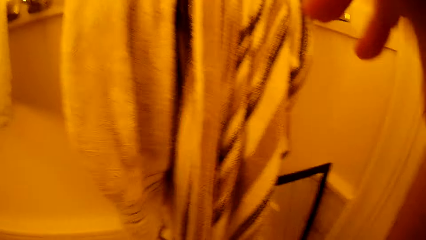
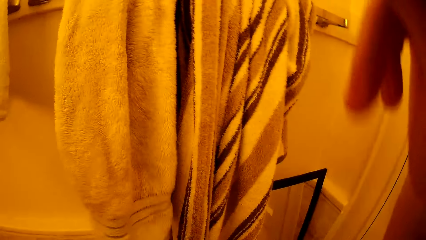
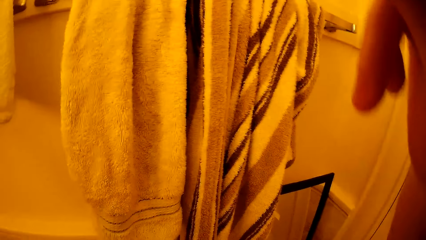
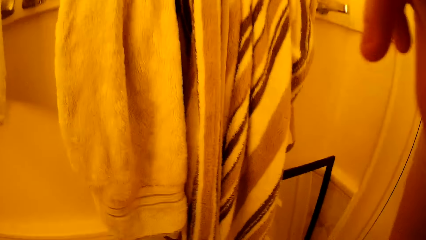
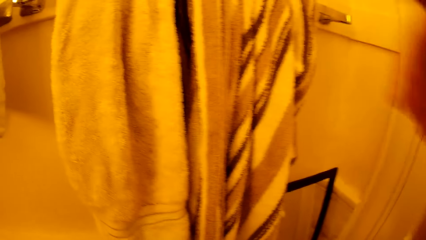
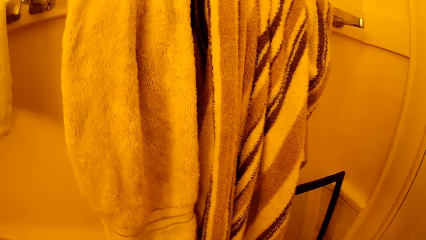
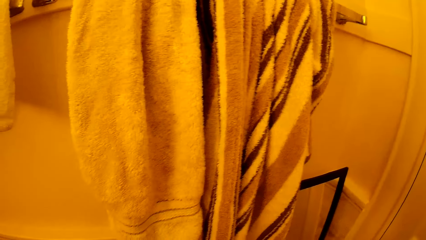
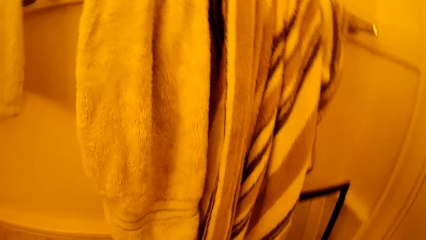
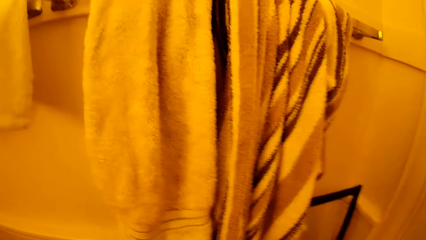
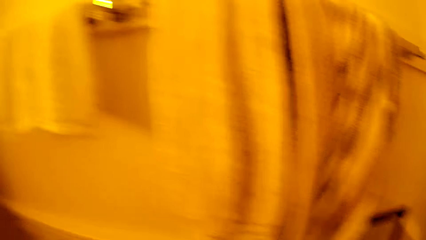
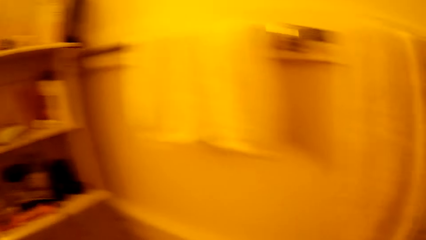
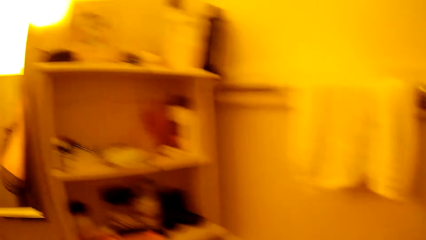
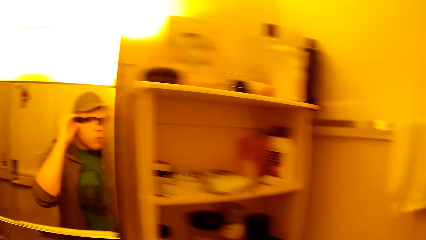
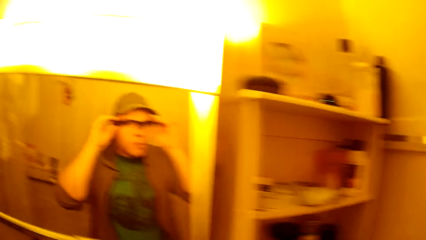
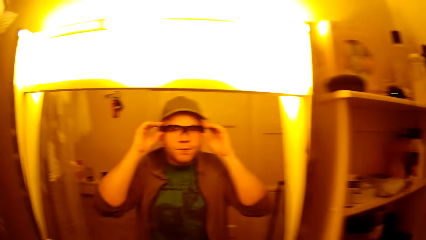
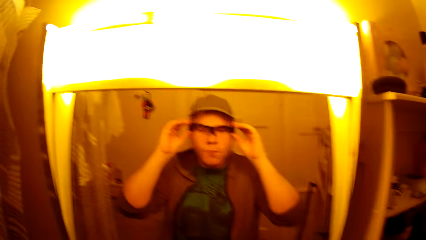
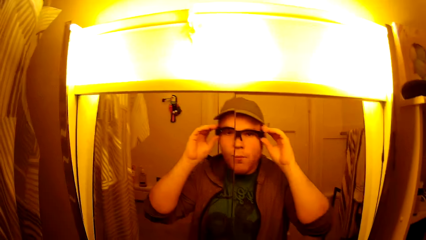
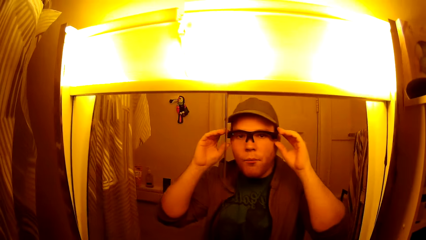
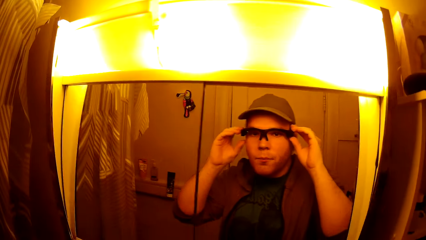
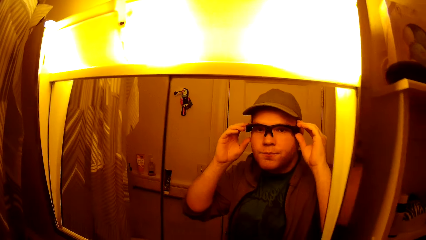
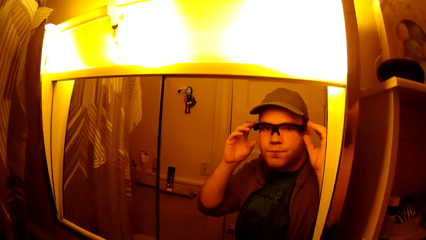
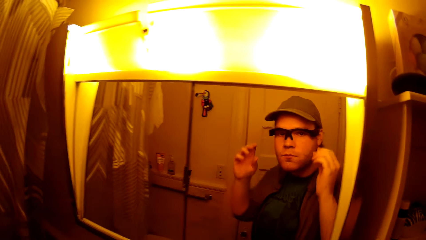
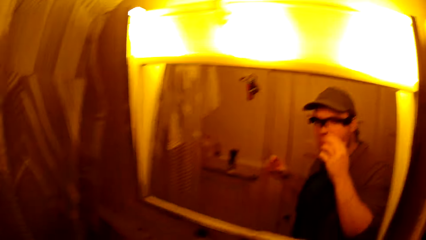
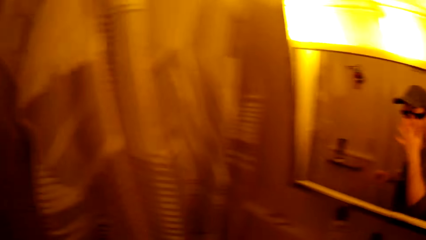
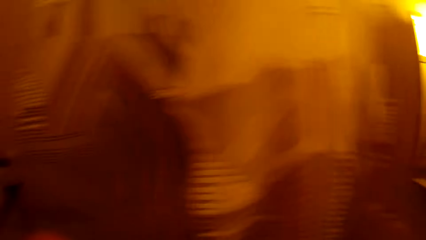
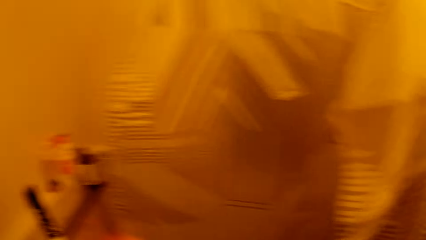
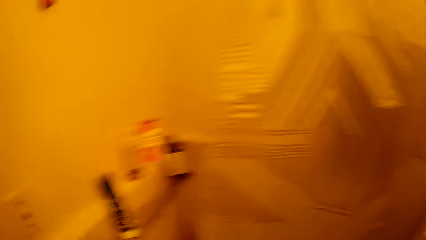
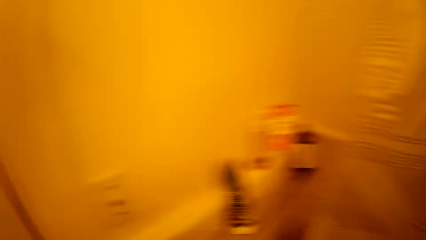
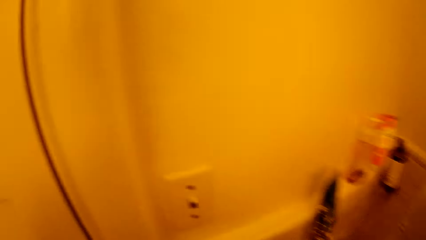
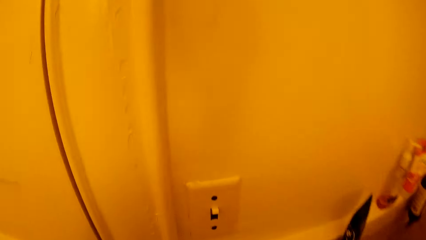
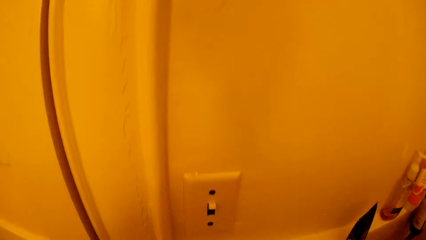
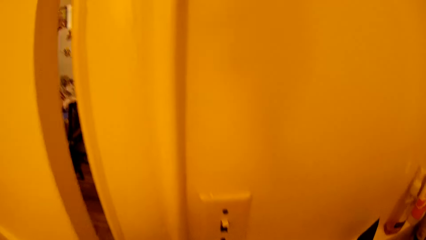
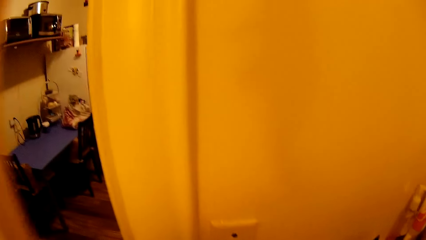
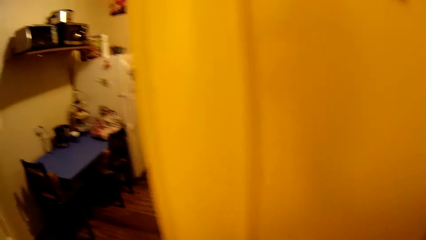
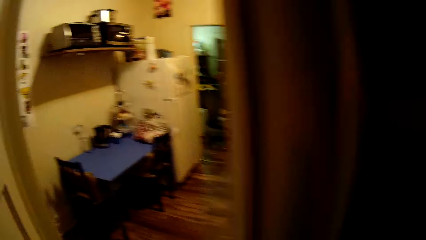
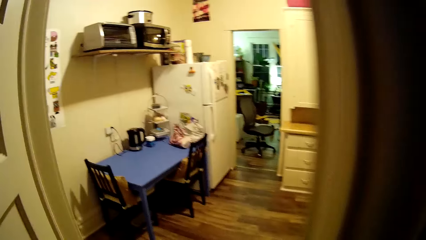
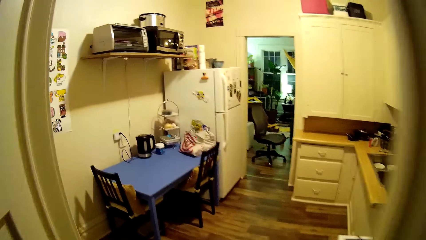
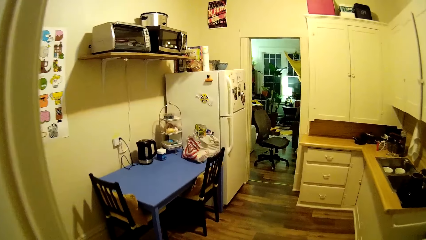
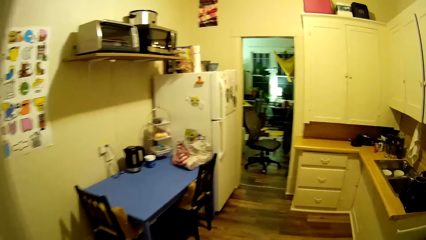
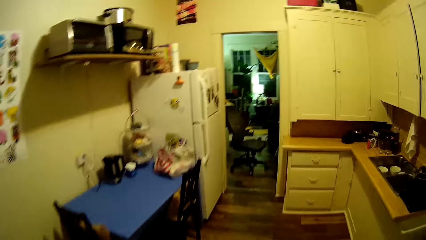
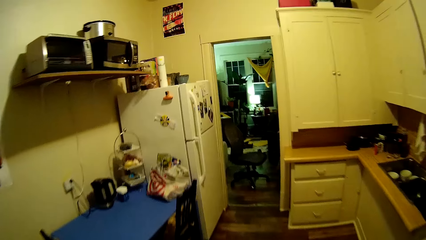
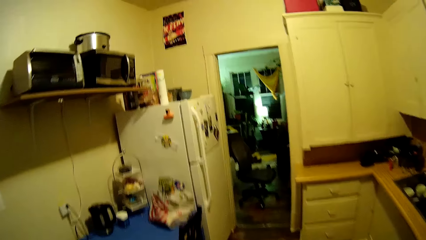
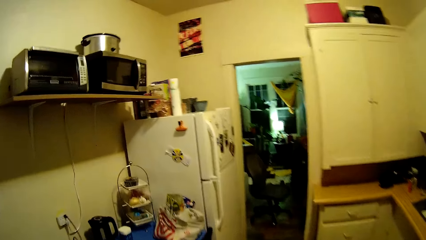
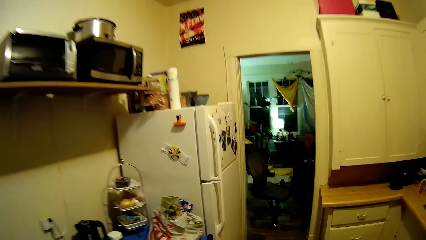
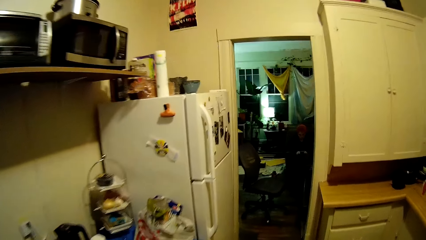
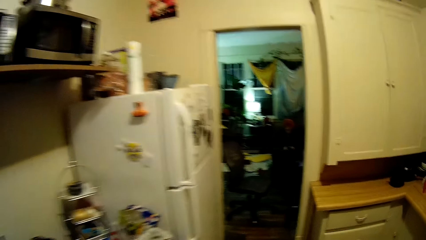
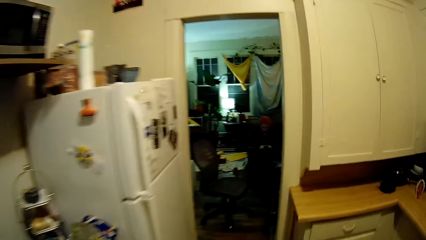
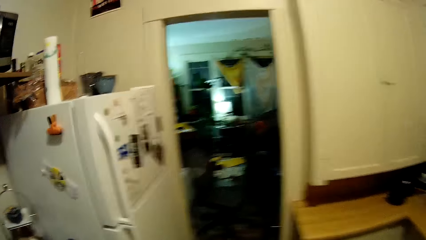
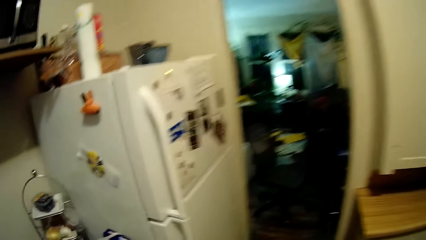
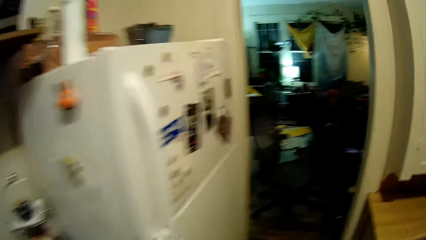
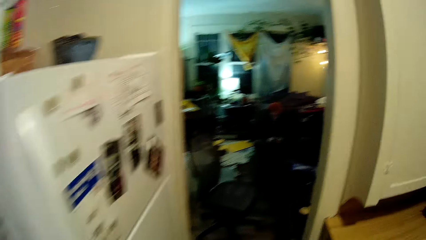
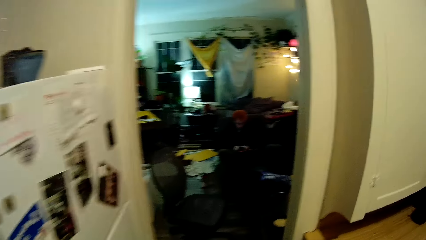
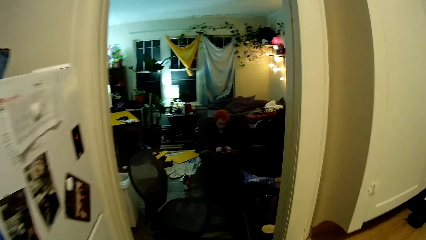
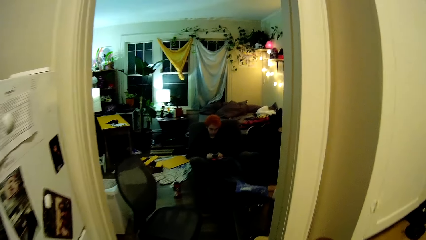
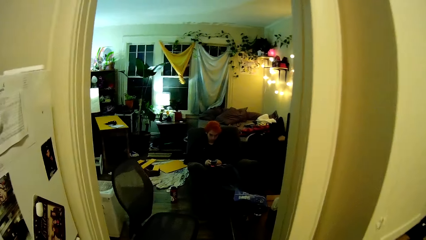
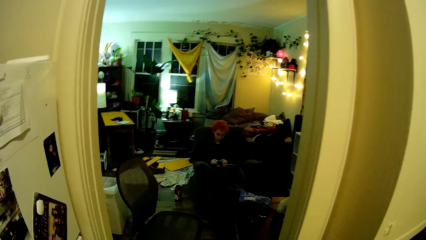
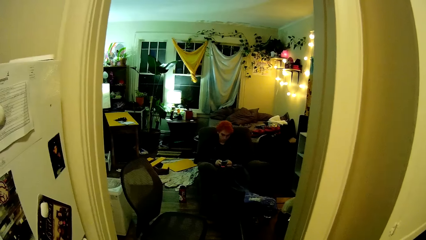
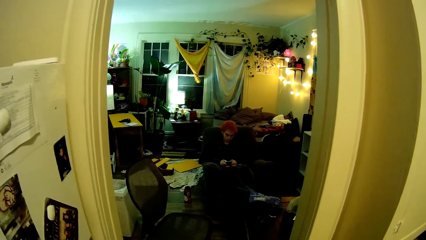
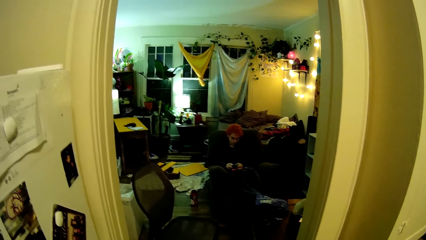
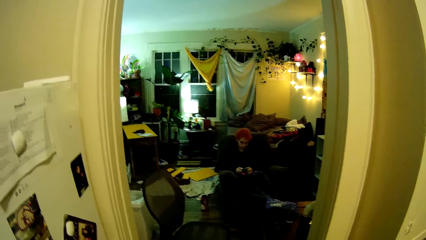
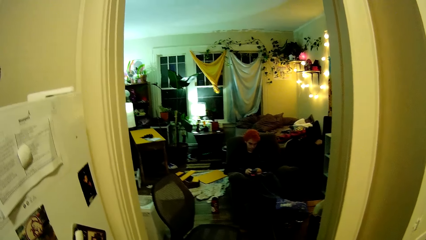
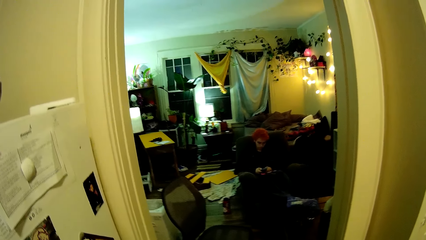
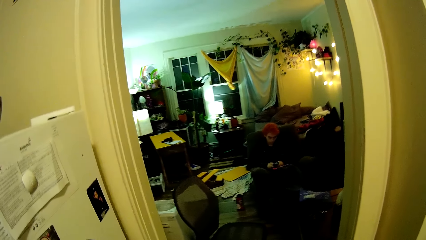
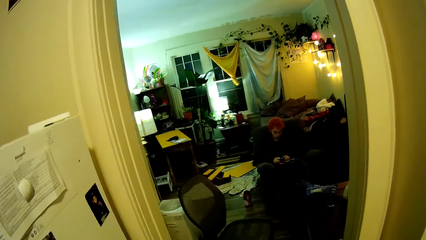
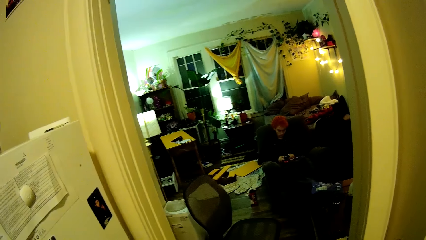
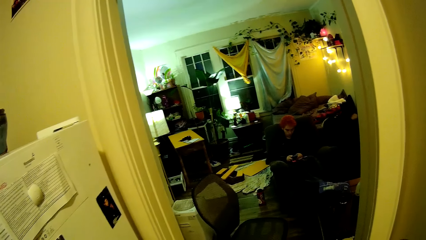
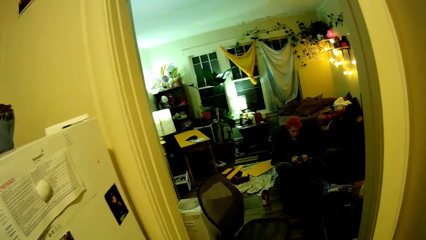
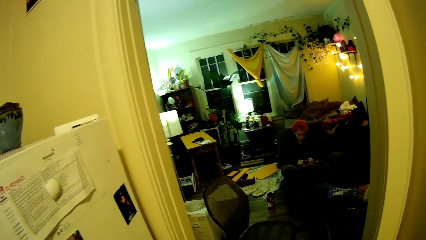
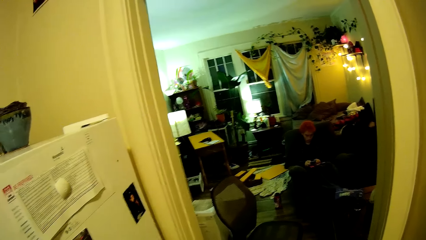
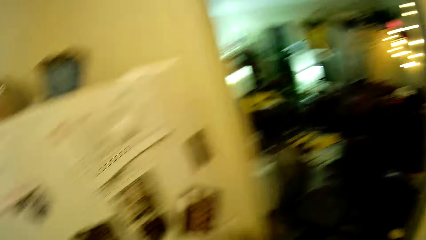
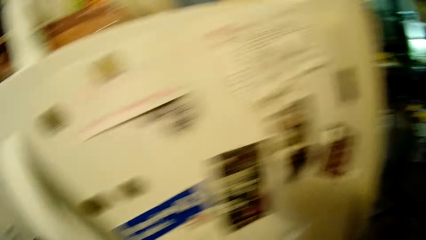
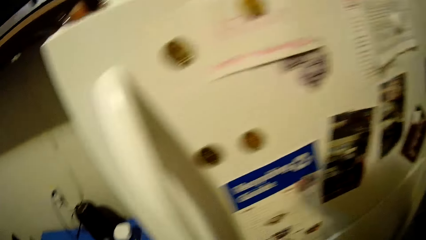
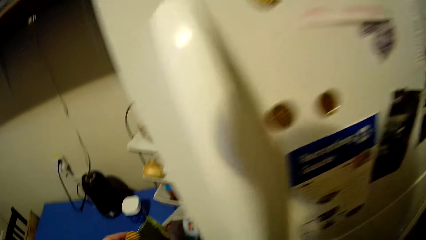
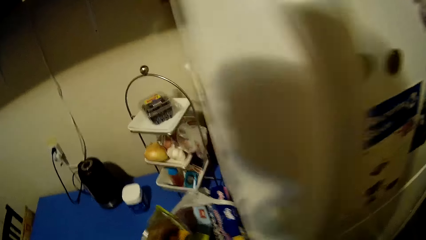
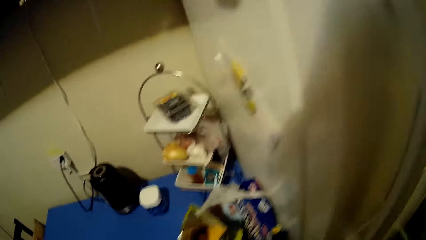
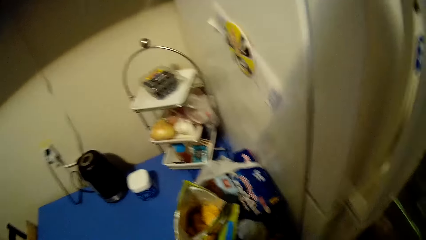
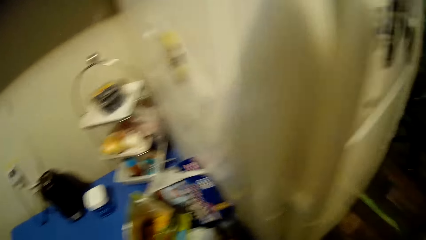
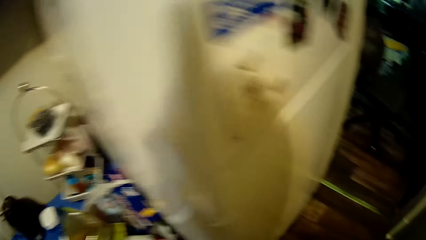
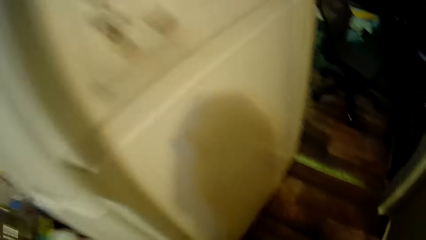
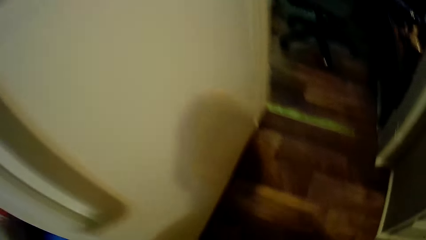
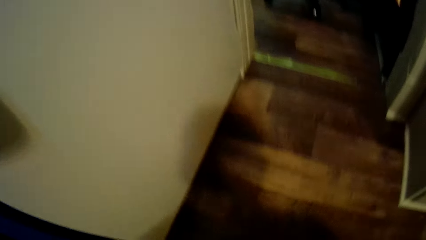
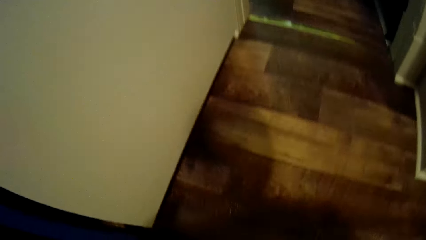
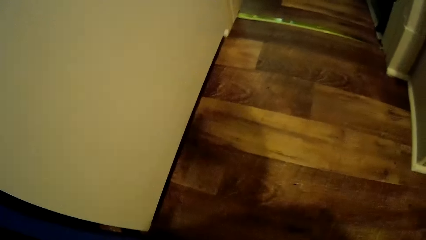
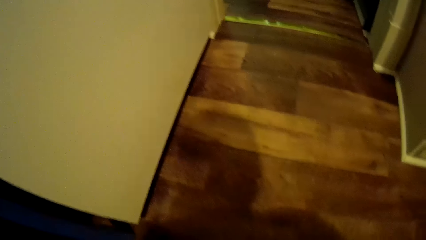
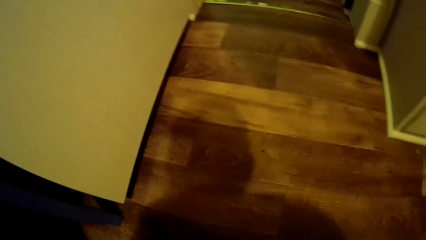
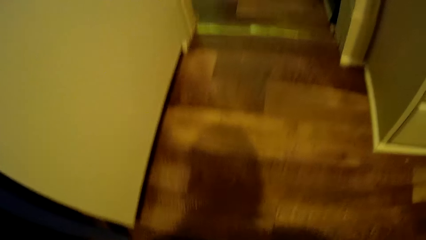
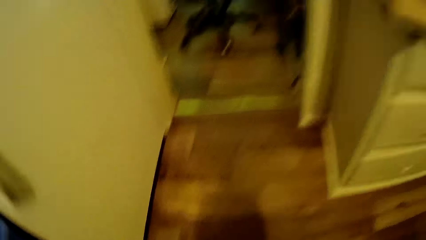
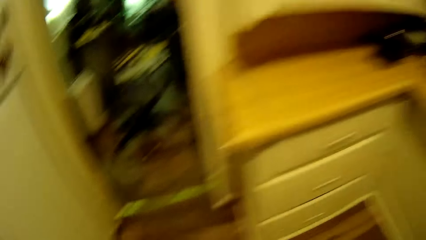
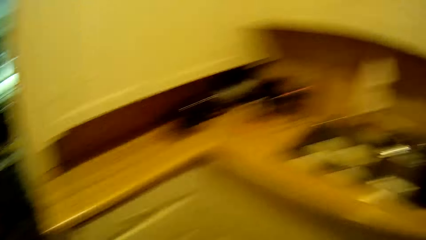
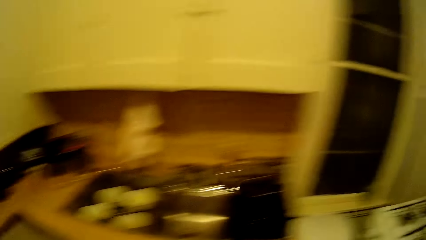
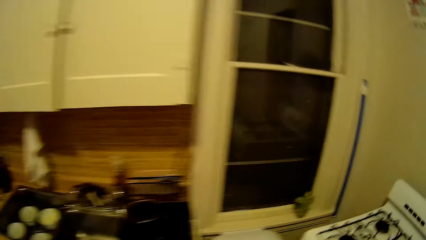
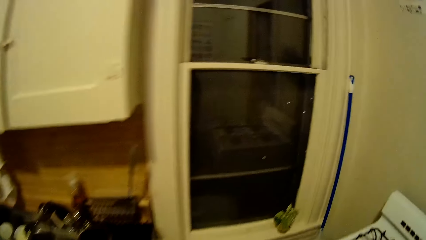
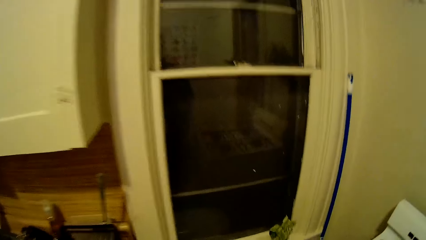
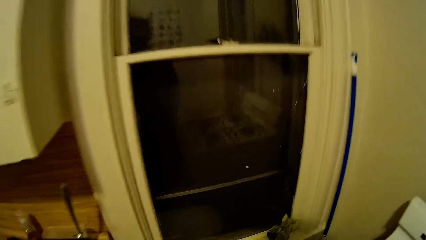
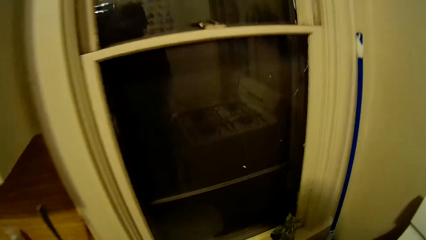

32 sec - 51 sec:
The camera wearer moves around. He touches his eyeglasses. He adjusts his camera. He moves around. He opens the door. He moves around. He looks around in the kitchen. He looks around.
